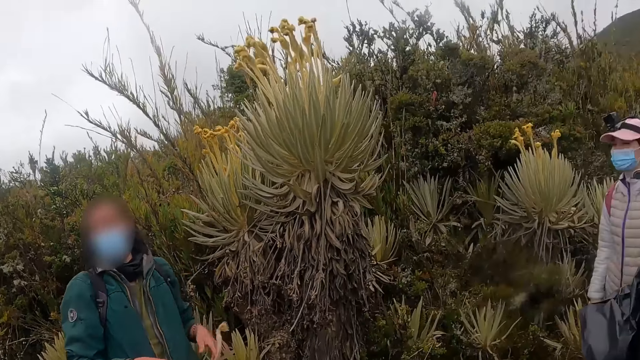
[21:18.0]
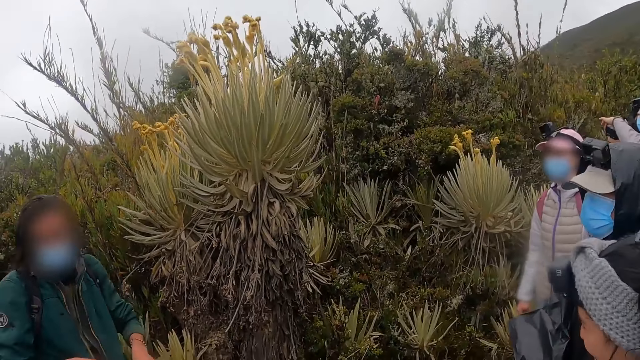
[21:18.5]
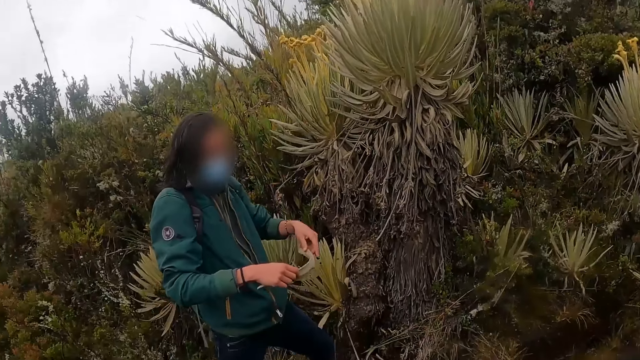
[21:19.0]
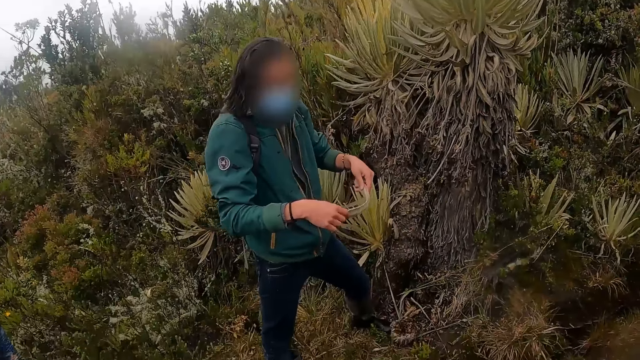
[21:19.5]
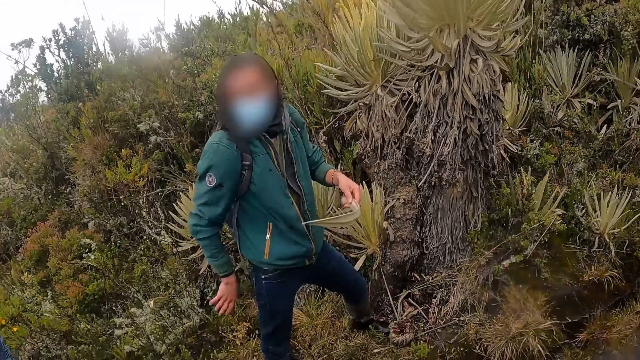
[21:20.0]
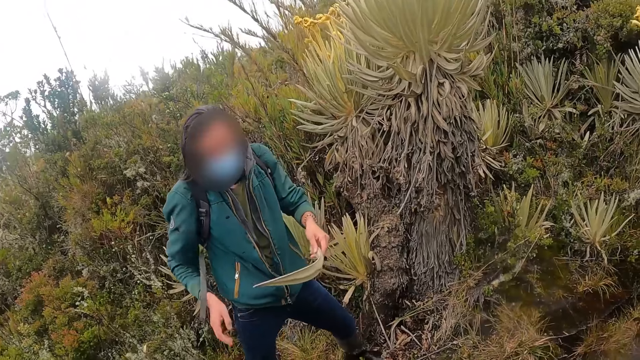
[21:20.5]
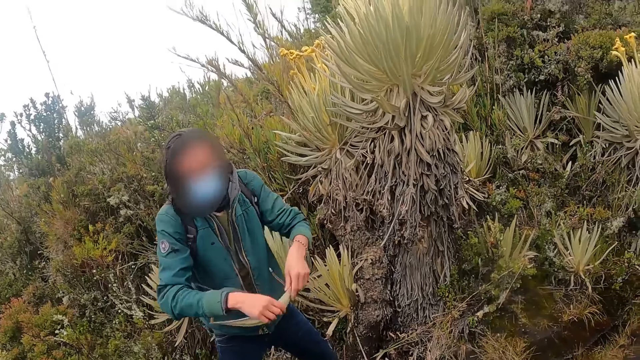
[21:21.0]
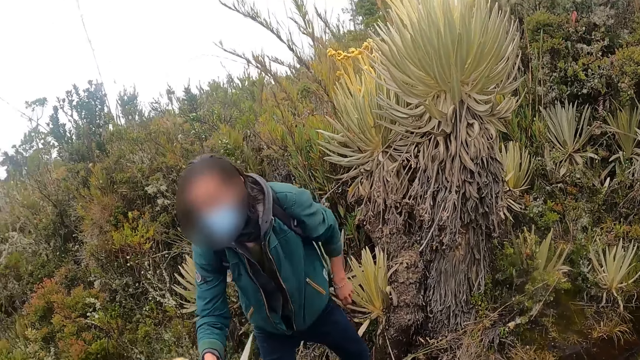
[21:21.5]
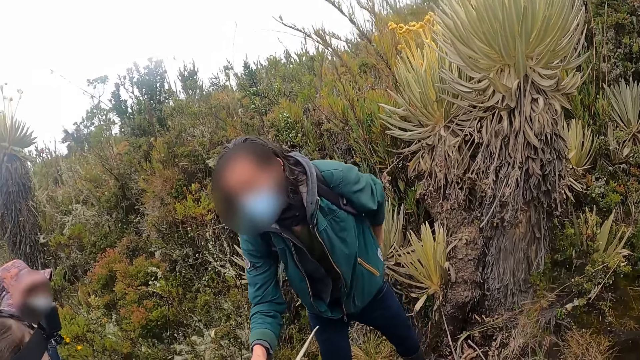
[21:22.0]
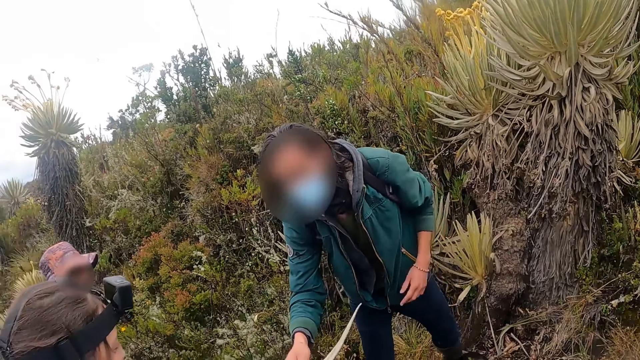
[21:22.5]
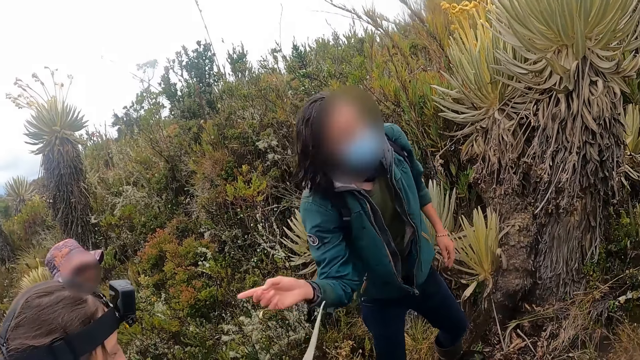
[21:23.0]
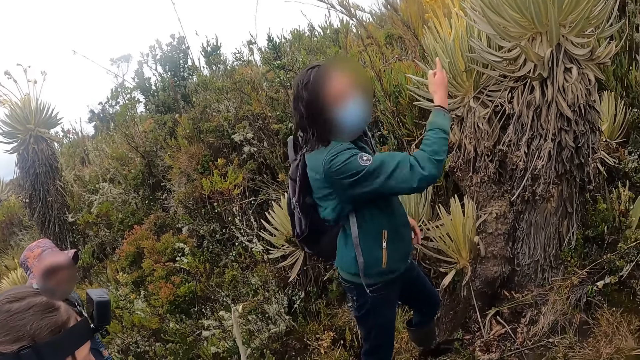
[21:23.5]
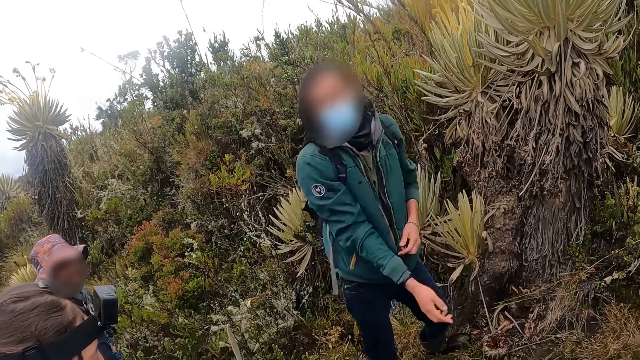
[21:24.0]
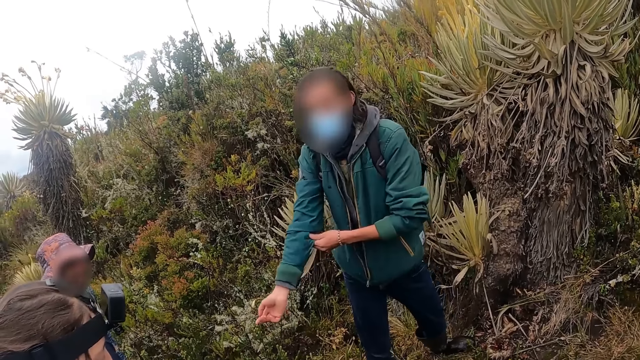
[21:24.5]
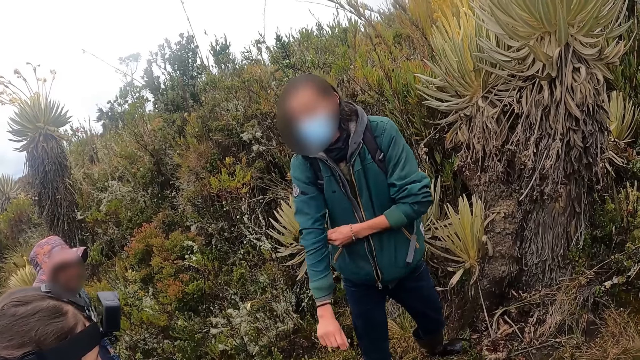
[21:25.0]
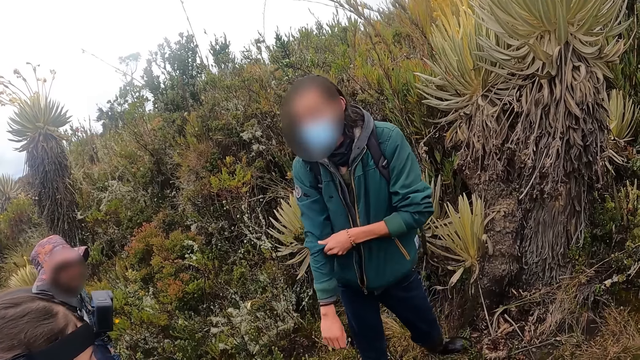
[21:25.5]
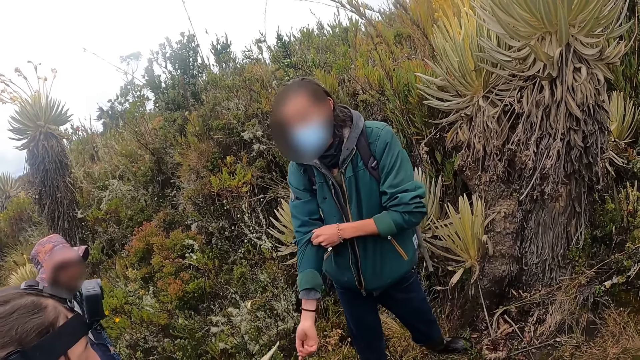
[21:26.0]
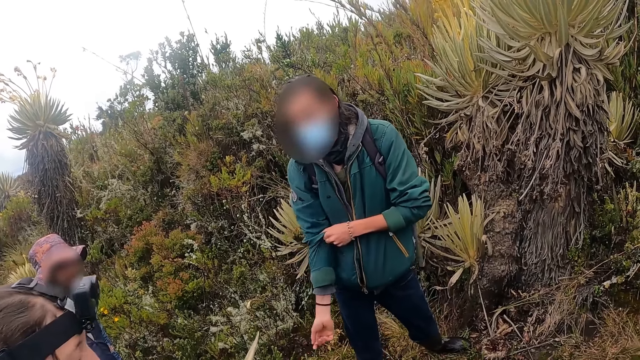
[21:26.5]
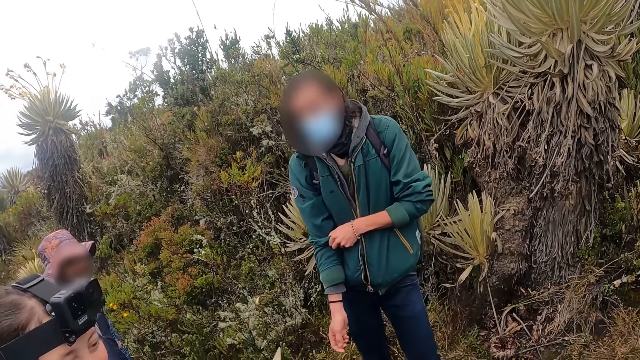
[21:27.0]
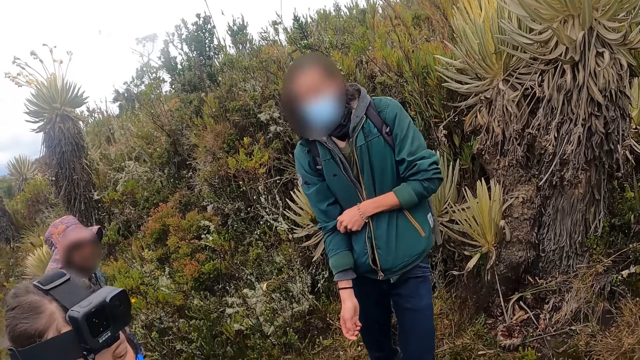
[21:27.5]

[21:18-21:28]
A man pulls his hand off the leaf, wipes his hand on his jeans and switches the aloe vera leaf to the other hand. The man passes the leaf to a woman with his right hand. The man wipes his hand on his jacket, hands the camera wearer the leaf, gestures his hand and pulls his jacket with his hand.

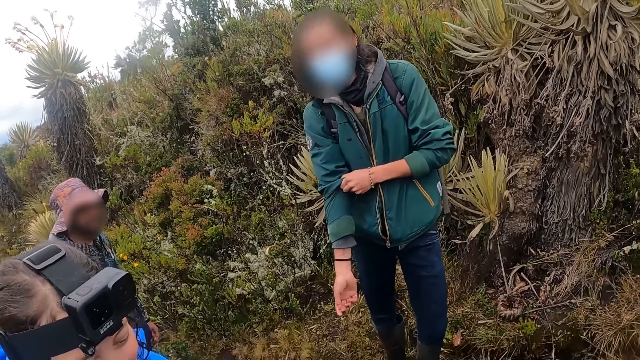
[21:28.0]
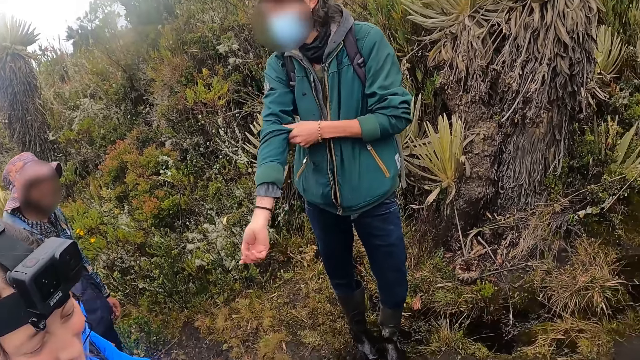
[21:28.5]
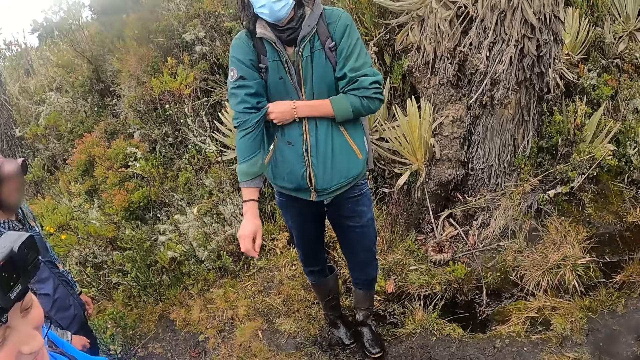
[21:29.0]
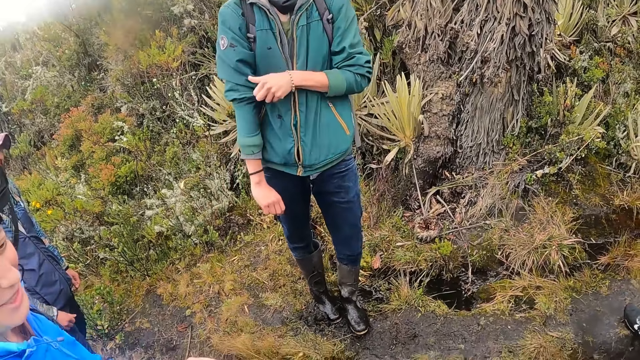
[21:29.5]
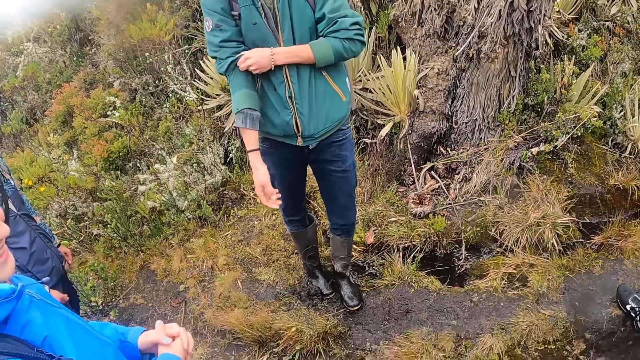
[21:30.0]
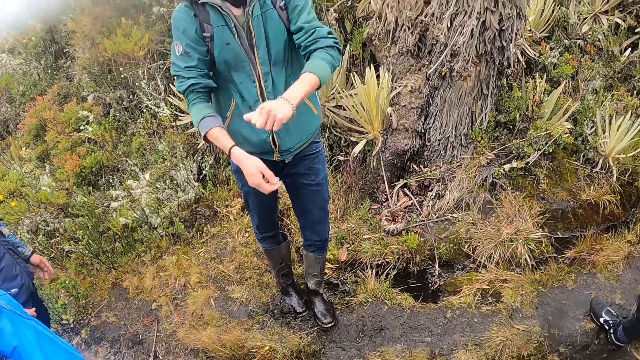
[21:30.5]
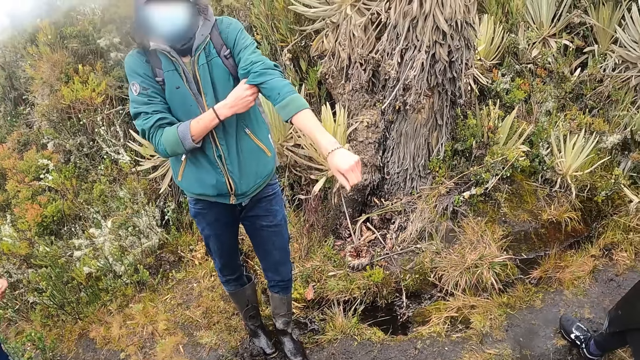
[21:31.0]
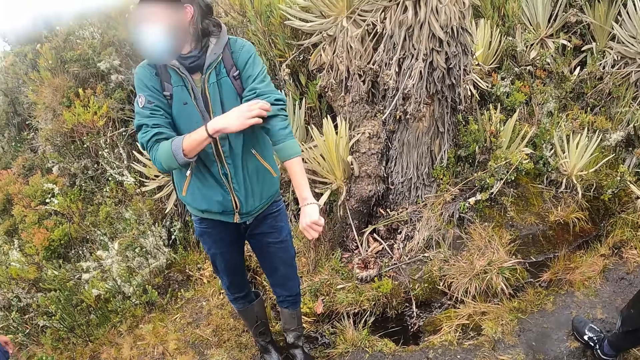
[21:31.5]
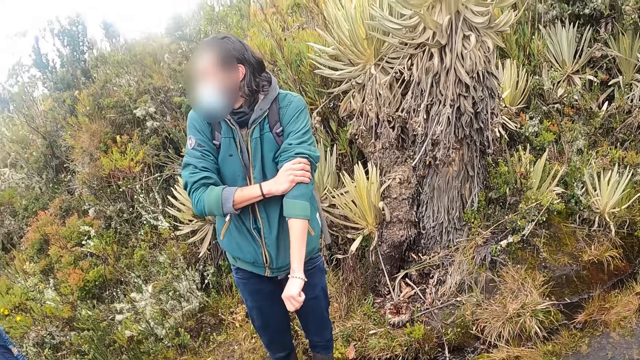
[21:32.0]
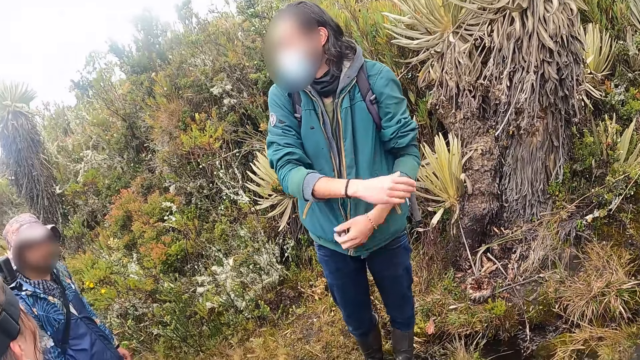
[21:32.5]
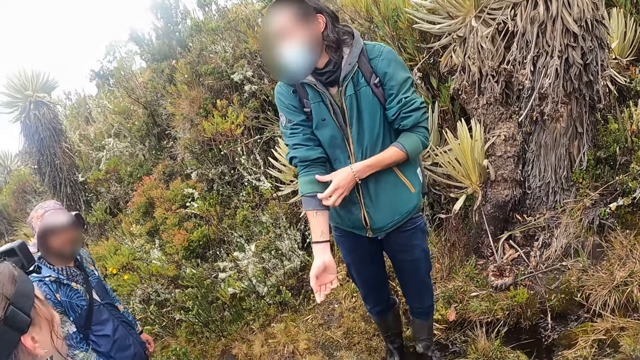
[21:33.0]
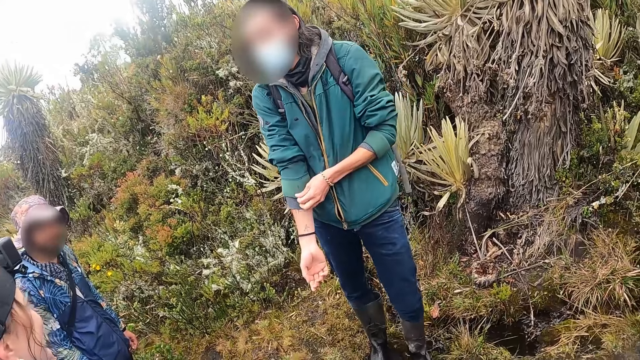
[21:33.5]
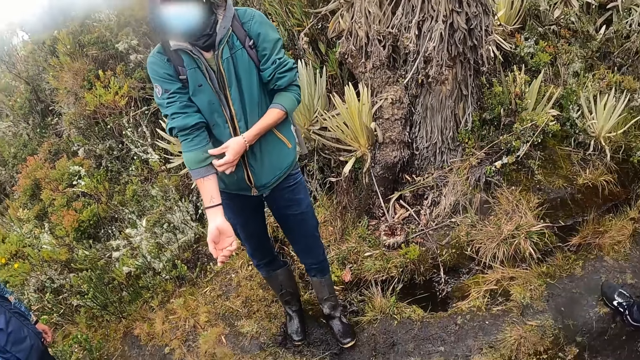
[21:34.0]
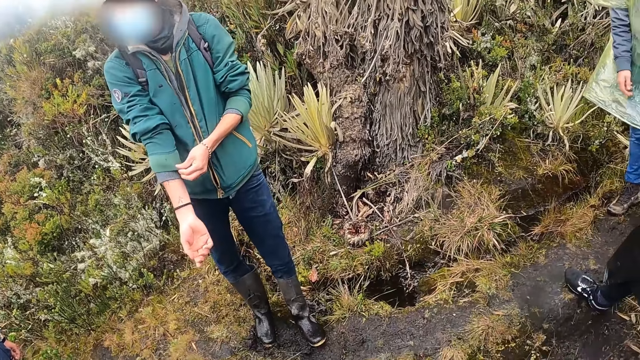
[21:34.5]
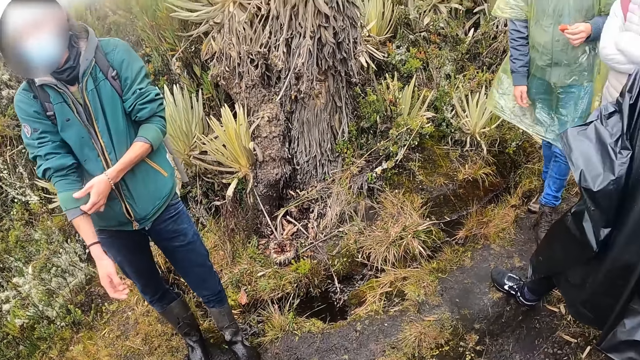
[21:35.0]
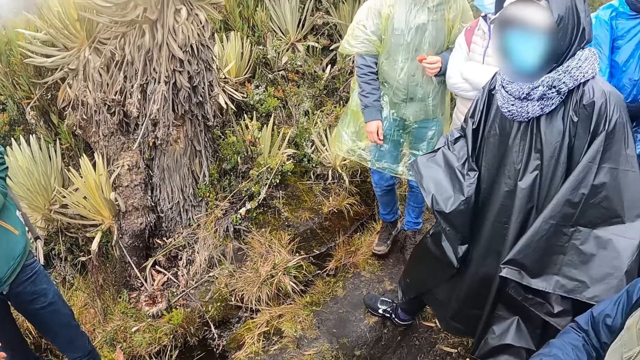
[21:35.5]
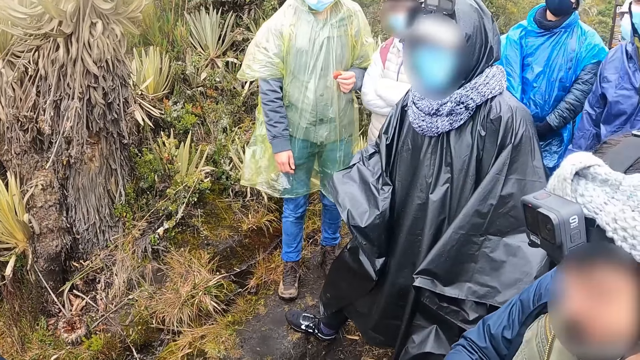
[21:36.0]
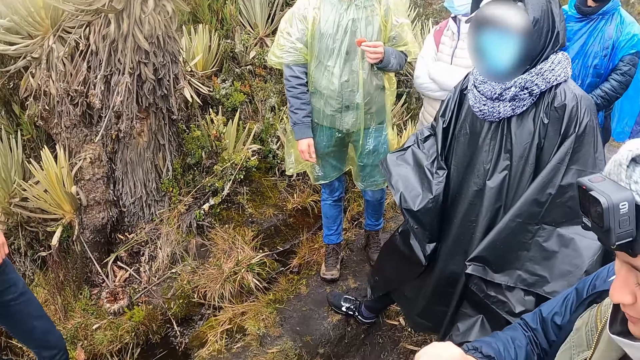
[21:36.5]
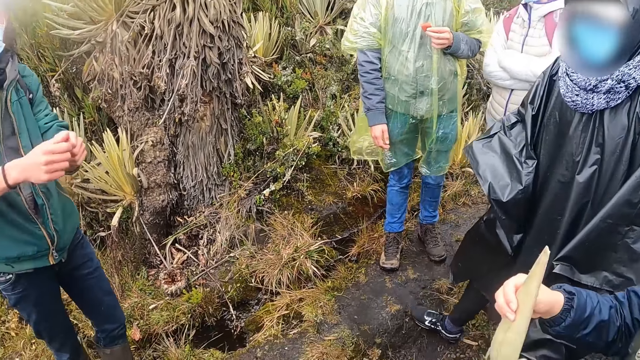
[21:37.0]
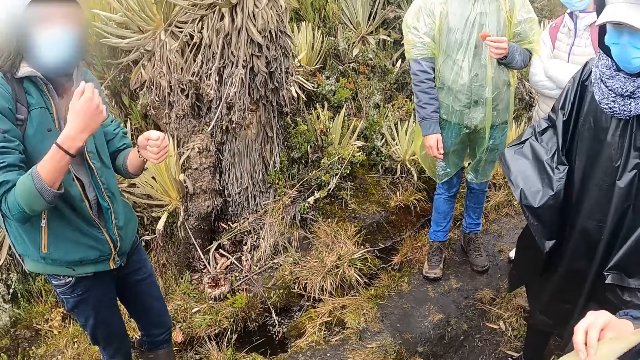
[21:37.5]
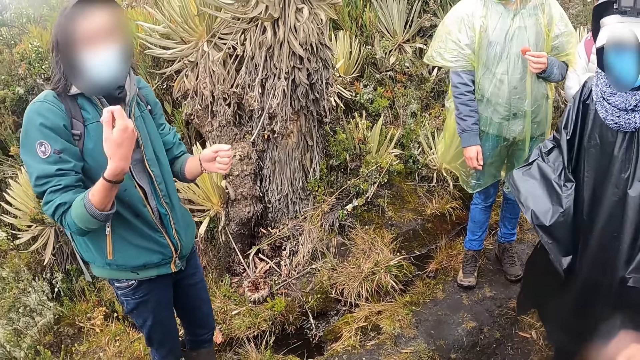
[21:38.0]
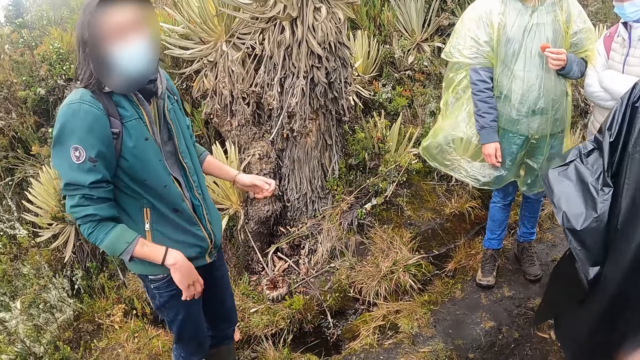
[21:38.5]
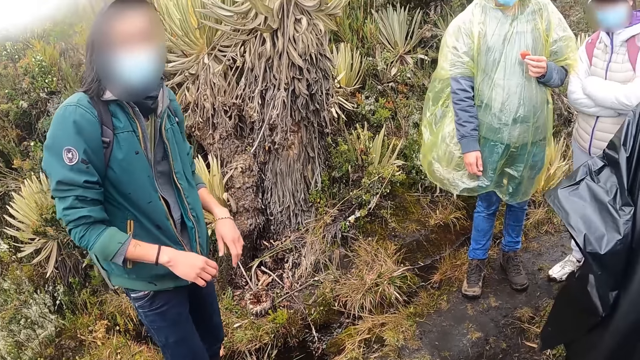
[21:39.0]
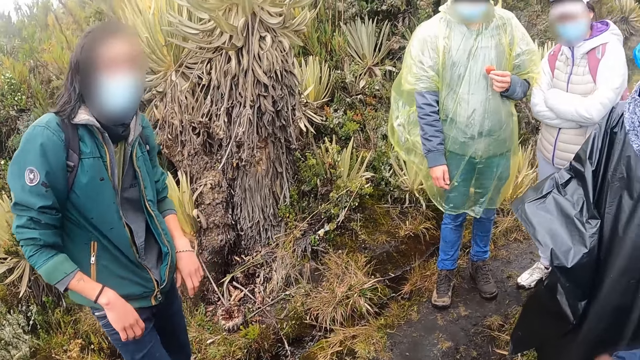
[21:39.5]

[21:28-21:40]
A man pulls his hand off the jacket, pulls his jacket with his hand, pulls his hand off the jacket and pulls his jacket with his hand. The camera wearer looks around the field. The man gestures his hands.
